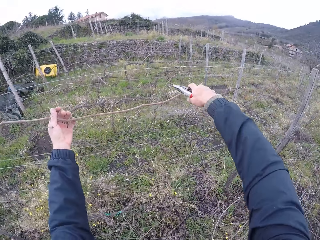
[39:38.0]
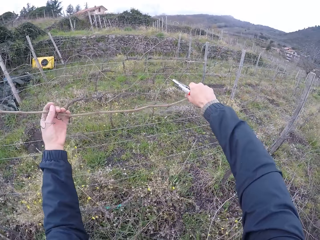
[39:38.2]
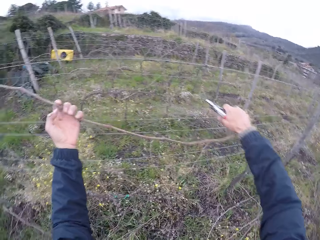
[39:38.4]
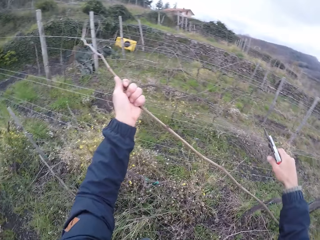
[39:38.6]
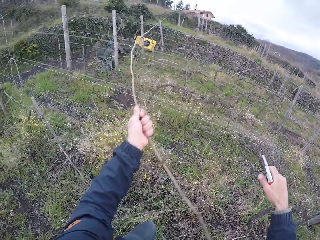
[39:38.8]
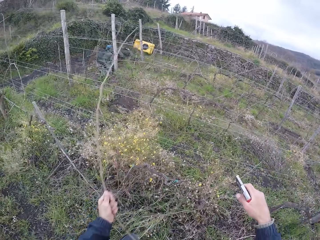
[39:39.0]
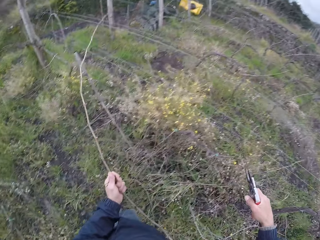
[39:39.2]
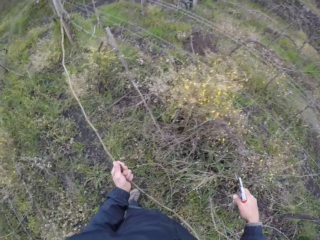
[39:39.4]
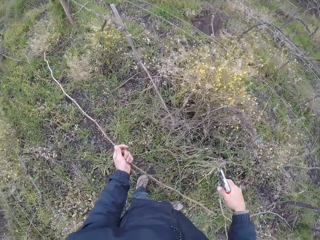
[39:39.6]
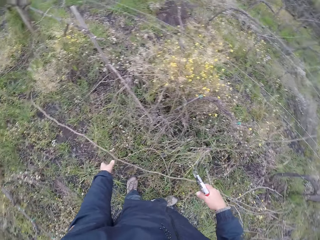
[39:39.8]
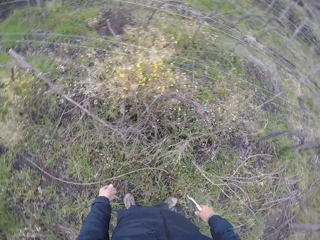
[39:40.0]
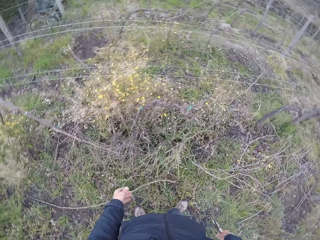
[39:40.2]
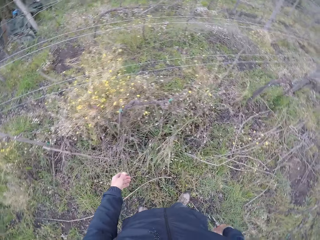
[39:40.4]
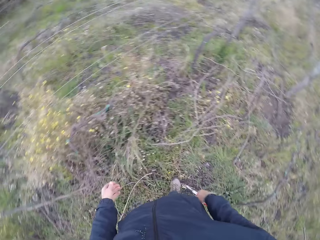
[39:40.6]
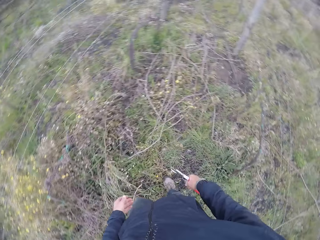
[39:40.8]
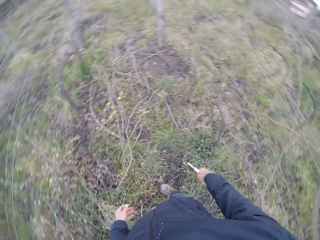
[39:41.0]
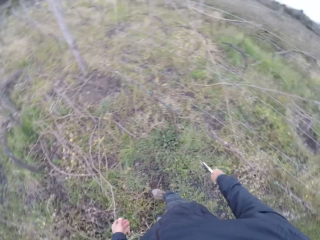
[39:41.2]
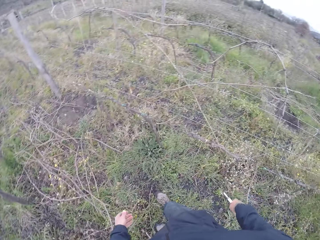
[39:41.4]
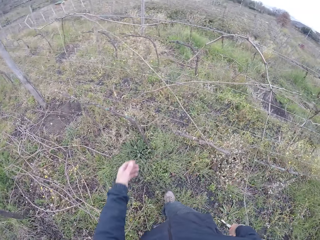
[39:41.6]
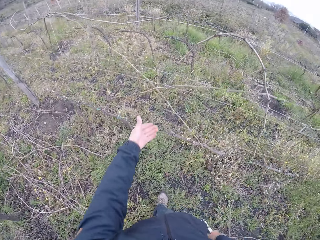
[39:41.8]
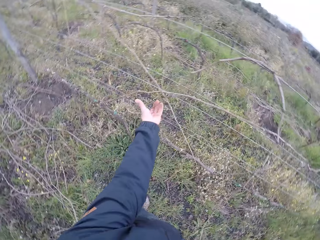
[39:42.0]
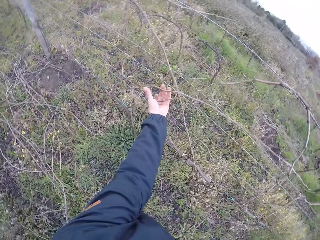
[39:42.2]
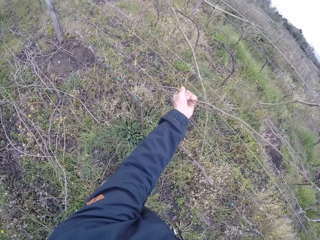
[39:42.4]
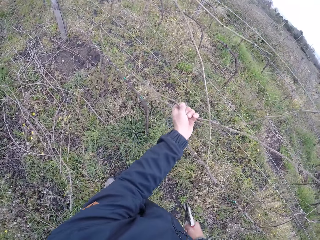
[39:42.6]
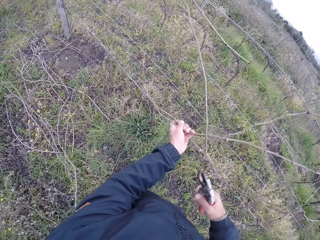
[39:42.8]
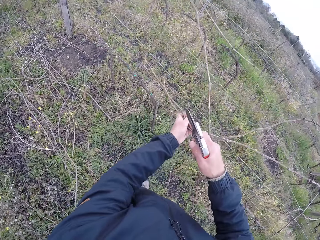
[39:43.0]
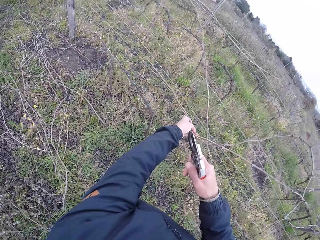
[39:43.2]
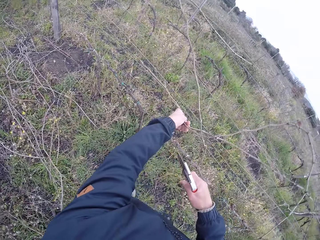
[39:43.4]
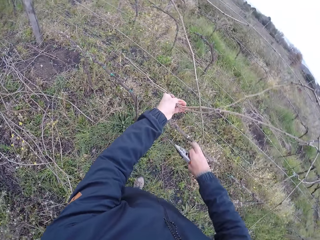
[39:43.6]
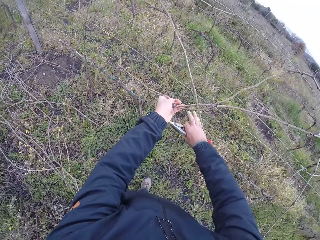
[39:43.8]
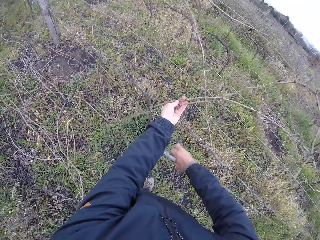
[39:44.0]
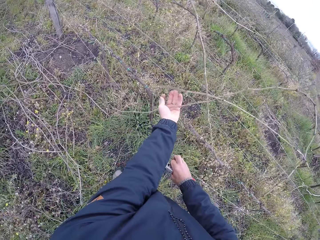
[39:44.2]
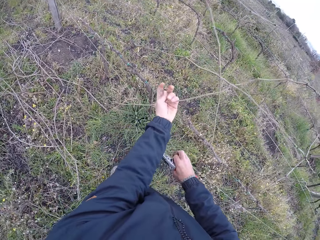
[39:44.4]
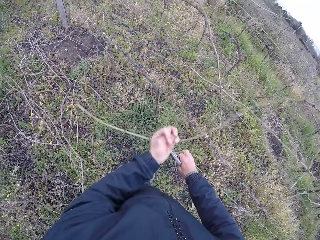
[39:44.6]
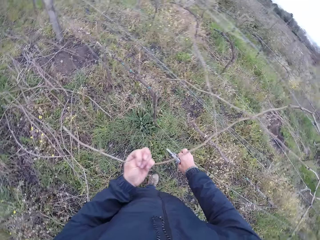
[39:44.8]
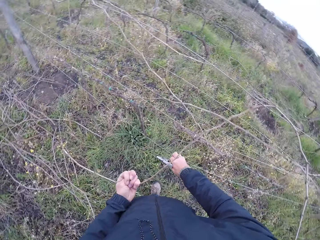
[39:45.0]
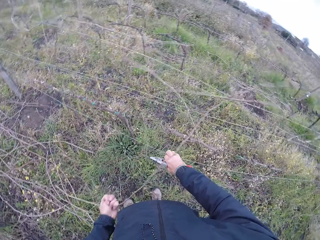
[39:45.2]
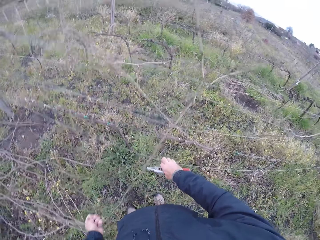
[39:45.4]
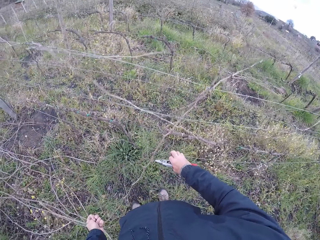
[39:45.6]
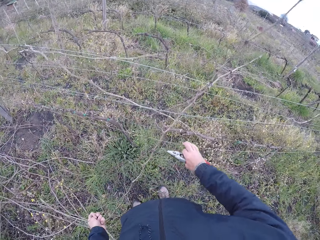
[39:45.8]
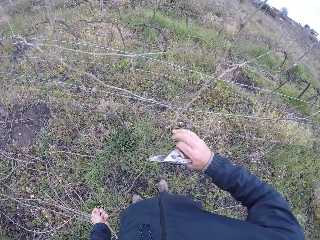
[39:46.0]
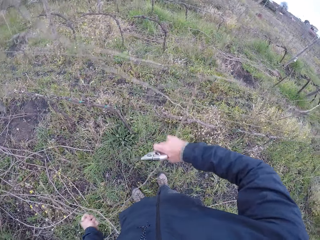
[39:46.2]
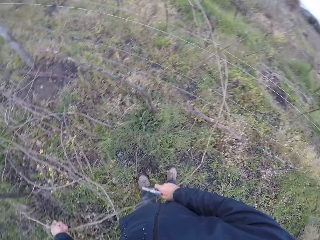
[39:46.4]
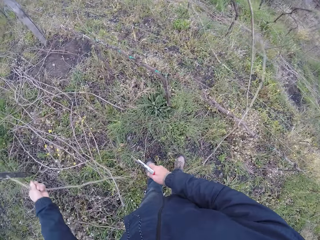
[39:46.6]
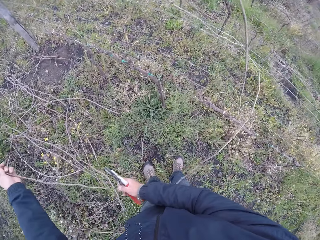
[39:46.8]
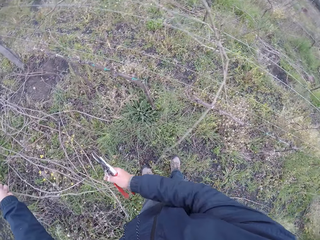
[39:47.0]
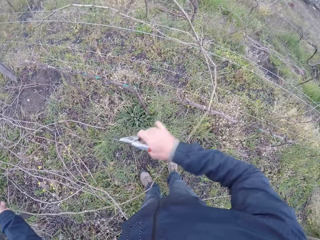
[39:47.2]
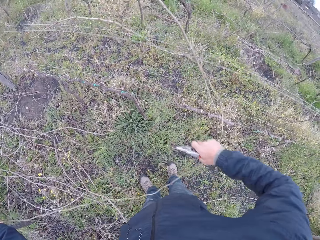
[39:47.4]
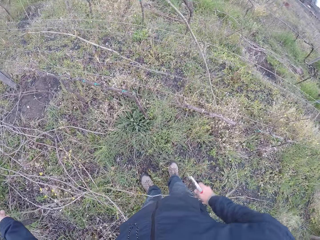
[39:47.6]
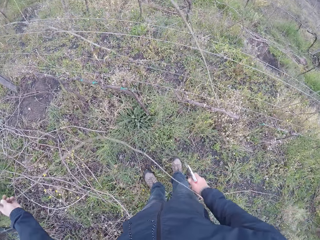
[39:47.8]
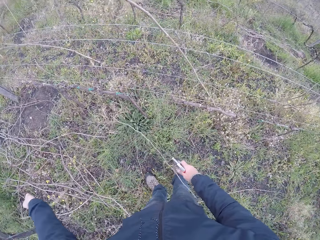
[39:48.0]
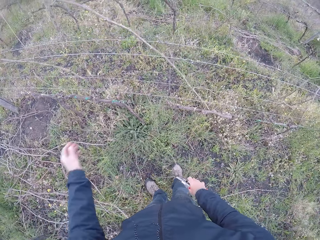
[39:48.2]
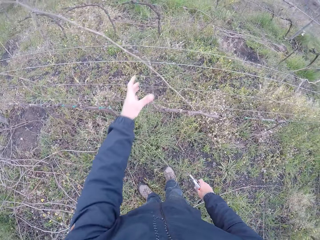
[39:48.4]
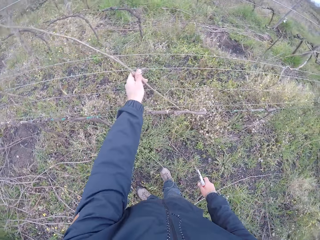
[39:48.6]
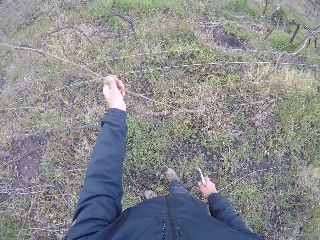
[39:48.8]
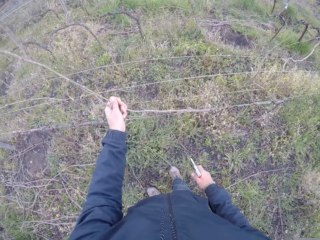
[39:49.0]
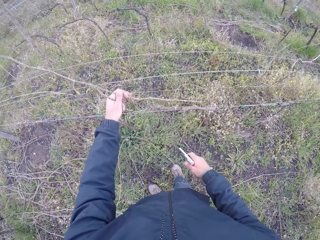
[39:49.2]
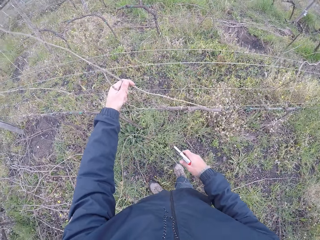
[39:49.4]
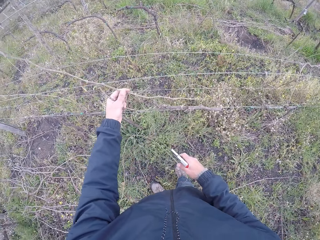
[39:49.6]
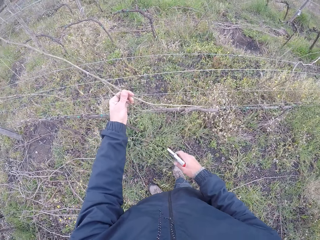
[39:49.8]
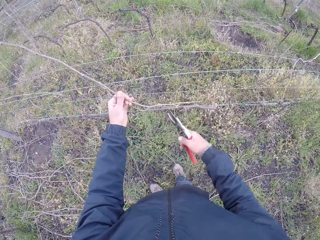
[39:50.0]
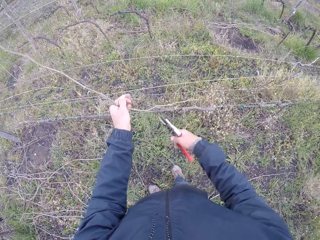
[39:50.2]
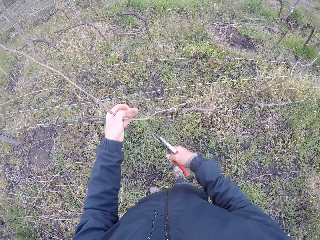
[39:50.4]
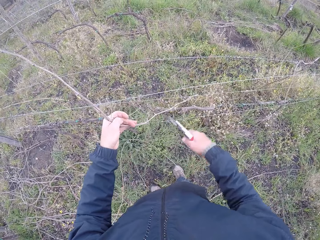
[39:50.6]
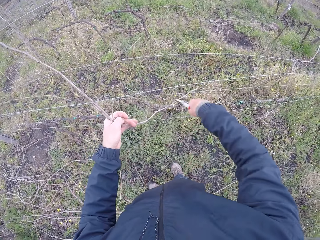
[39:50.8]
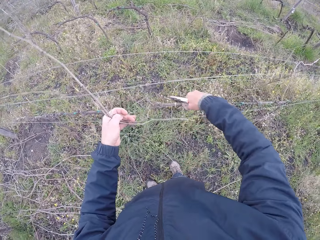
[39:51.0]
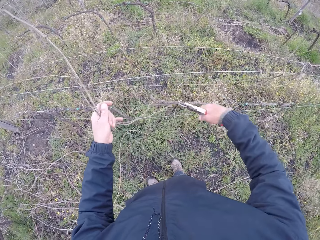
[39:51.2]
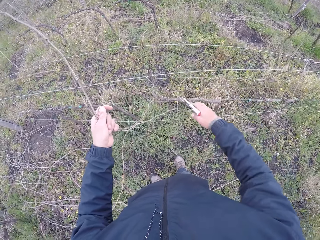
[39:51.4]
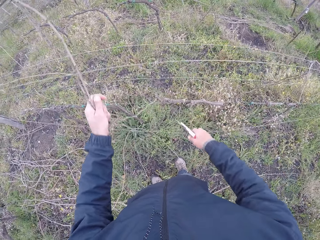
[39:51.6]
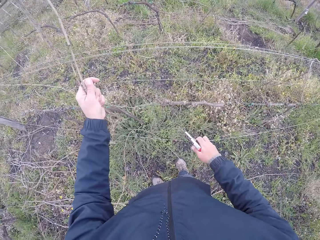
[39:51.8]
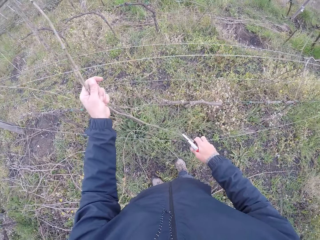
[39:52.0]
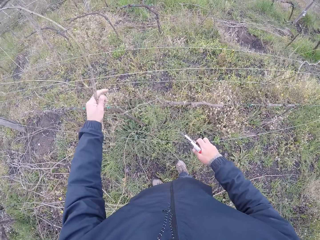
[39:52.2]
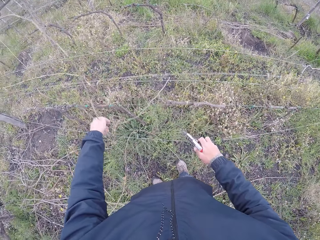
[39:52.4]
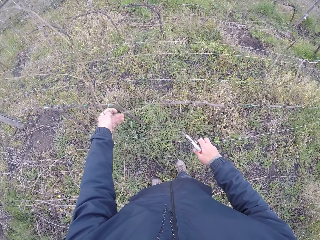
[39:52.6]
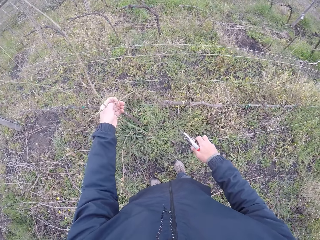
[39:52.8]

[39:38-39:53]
The camera wearer stretches his hand. He pulls a stick on the barbed wire fence with his left hand. He cuts the stick with the stick cutter in his right hand. He pulls the twig. He drops the stick on the floor with his left hand. He turns round. He pulls the stick on the barbed wire fence with his left hand. He stretches his hand. He stretches his right hand. He adjusts the barbed wire fence with his right hand. He pulls the twig. He pulls the stick on the barbed wire fence with both hands. He drops the stick on the floor with his left hand. He pulls the stick on the barbed wire fence with his left hand. He cuts the stick with the stick cutter in his right hand. He adjusts the barbed wire fence with his right hand.

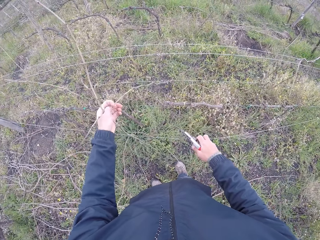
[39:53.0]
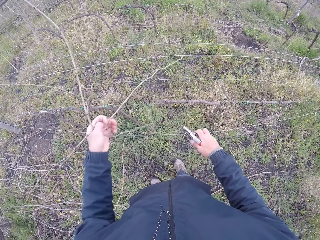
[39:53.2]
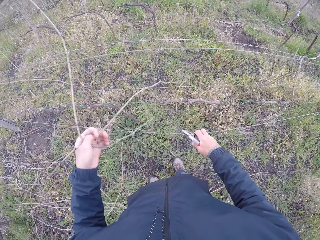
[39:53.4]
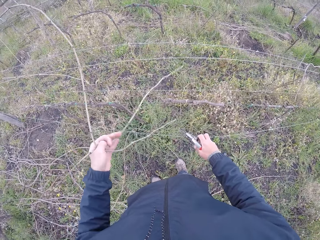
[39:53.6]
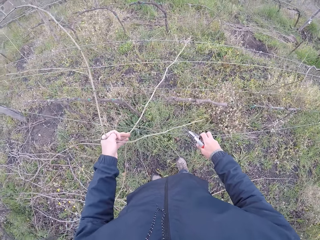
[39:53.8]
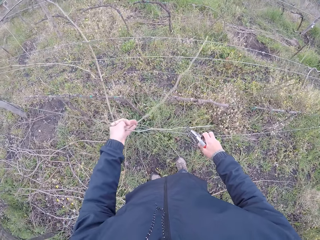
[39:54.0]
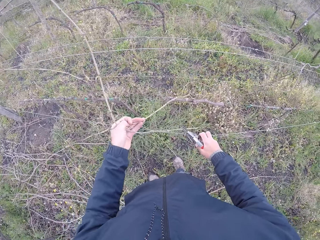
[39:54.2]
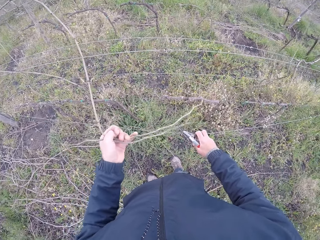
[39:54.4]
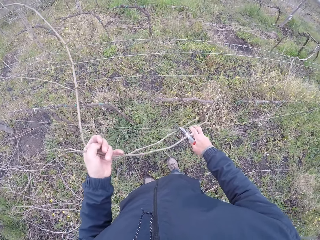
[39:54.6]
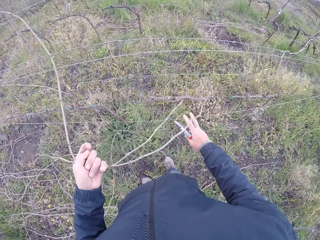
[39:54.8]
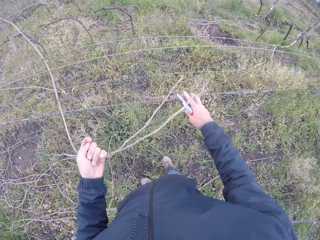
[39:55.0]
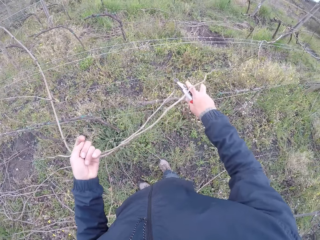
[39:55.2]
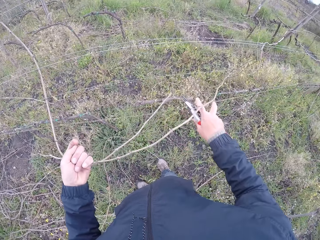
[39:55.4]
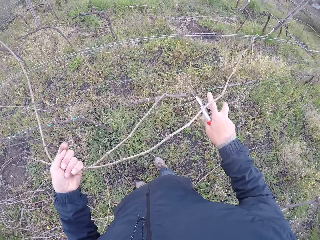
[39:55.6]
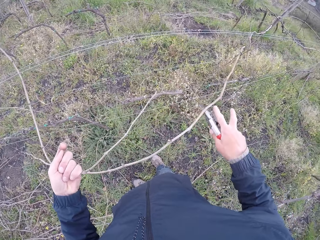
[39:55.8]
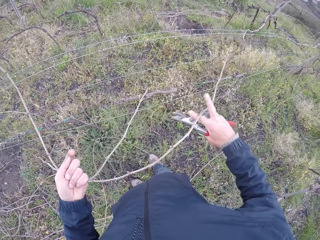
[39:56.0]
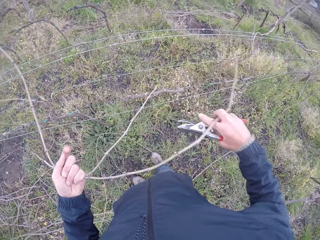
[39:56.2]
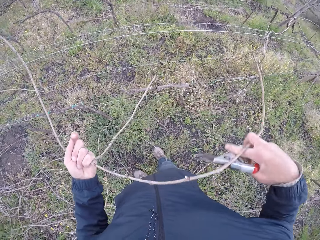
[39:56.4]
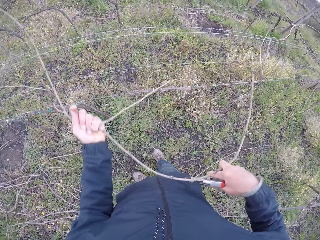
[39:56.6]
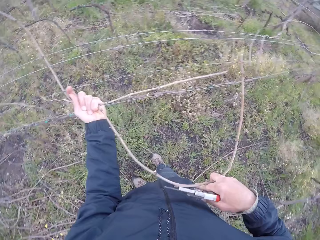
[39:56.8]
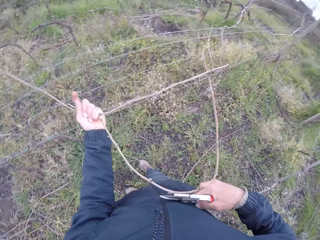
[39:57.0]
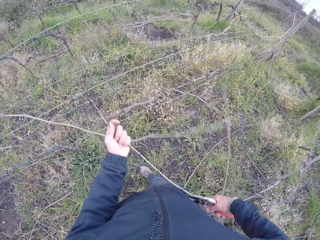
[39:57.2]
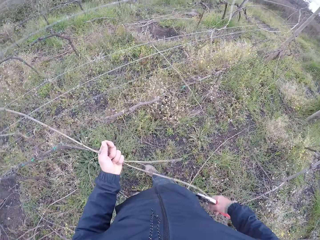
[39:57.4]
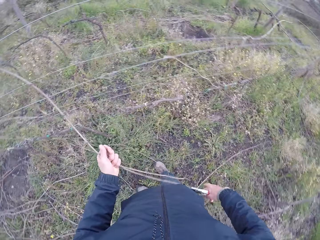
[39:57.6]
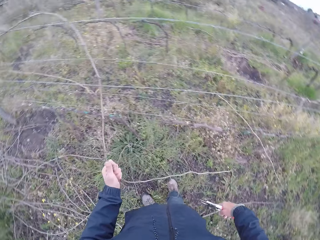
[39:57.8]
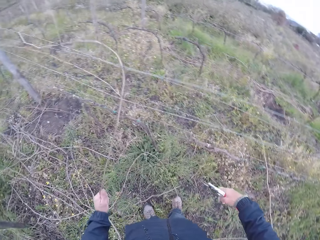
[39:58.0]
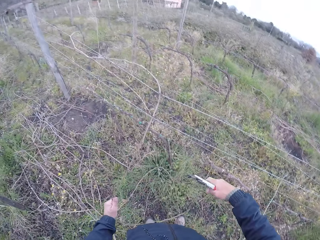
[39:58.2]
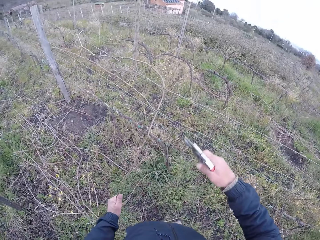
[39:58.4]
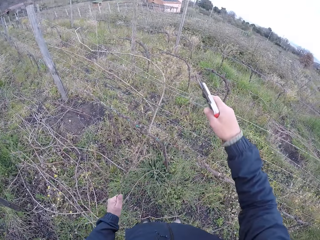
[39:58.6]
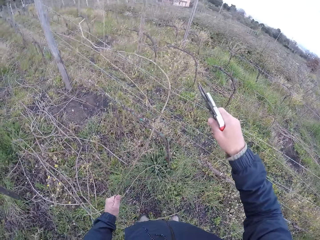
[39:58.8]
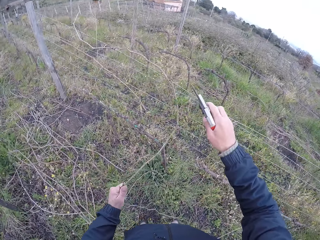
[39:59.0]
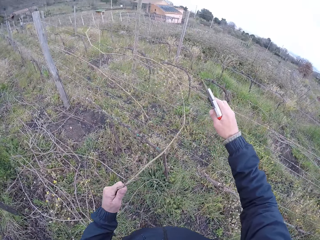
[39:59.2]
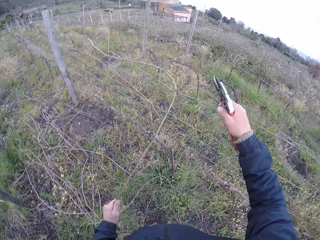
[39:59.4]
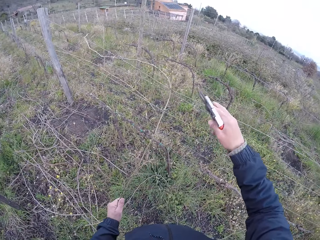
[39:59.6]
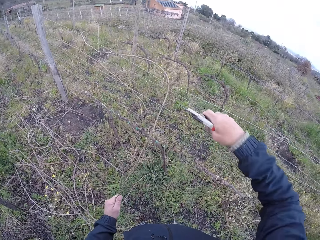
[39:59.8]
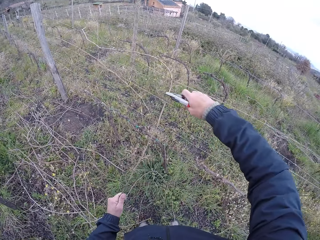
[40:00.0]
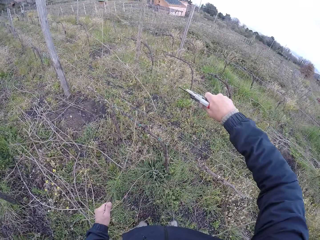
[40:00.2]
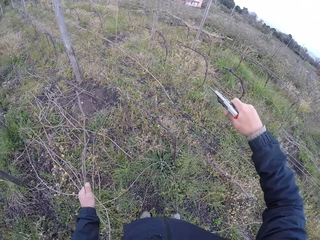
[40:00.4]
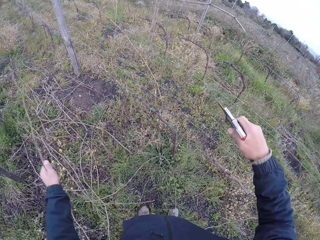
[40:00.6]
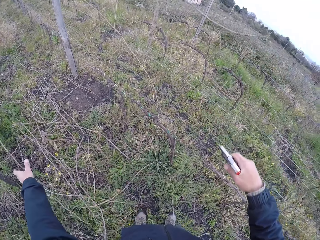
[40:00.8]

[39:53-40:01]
The camera wearer holds the fence with his right hand. He pulls the twig. He pulls the stick on the barbed wire fence with both hands. He pulls the firewood with his left hand. He adjusts the barbed wire fence with his right hand. He holds the fence with his right hand. He cuts the stick with the stick cutter in his right hand.
